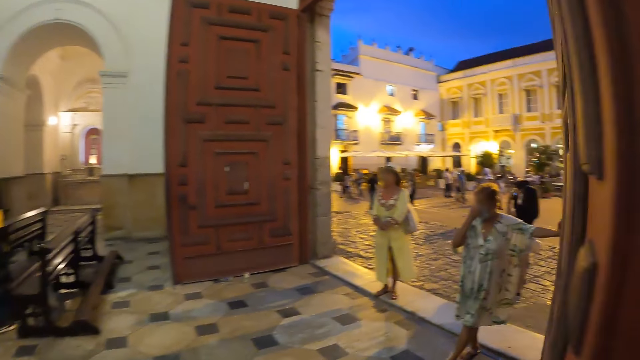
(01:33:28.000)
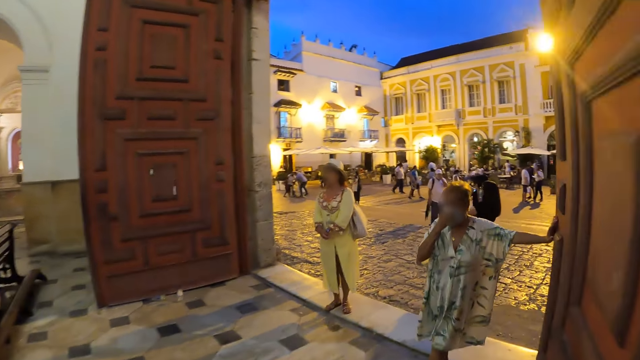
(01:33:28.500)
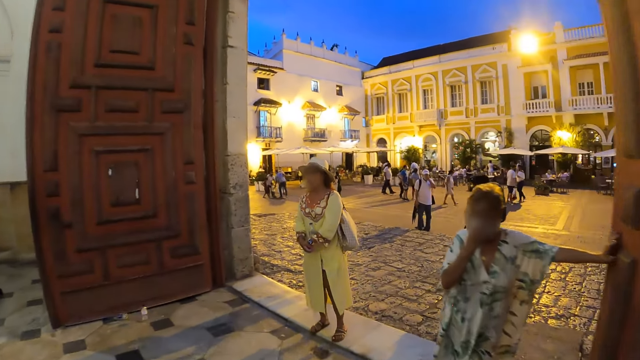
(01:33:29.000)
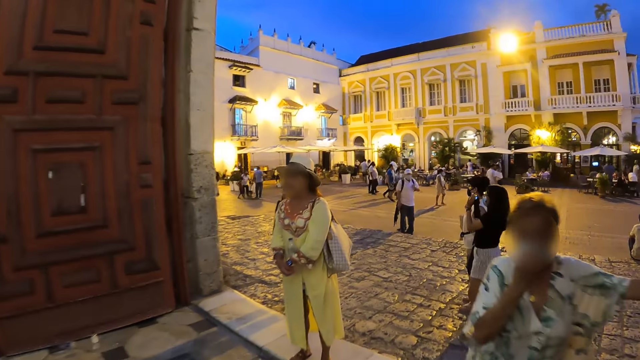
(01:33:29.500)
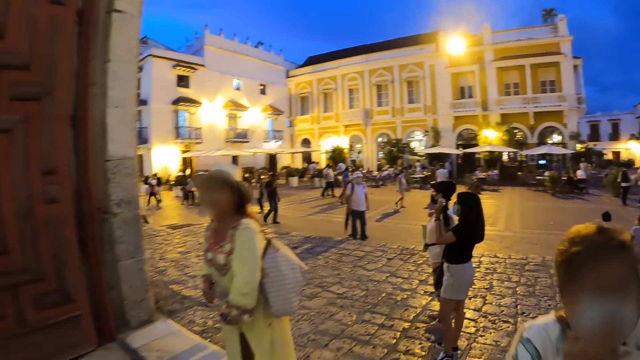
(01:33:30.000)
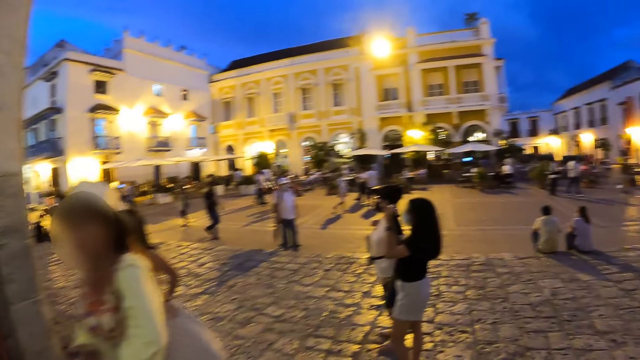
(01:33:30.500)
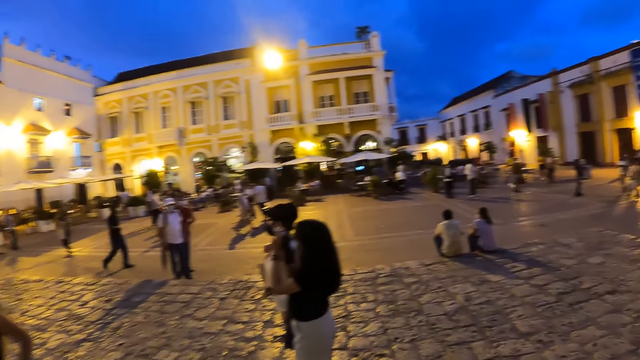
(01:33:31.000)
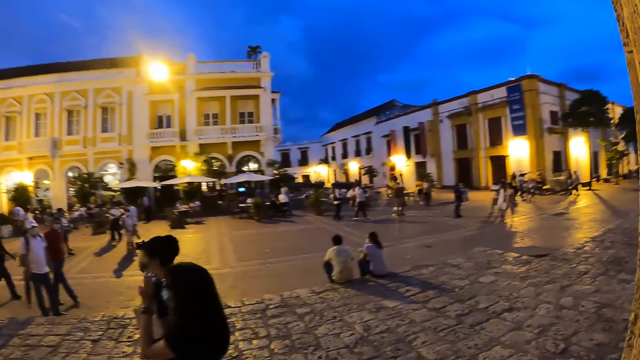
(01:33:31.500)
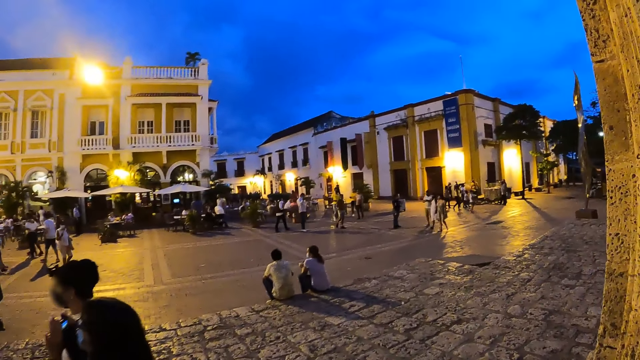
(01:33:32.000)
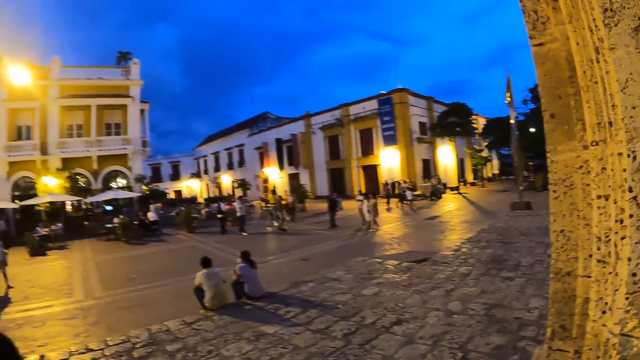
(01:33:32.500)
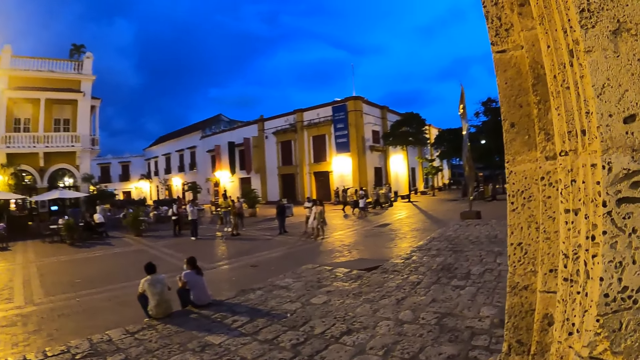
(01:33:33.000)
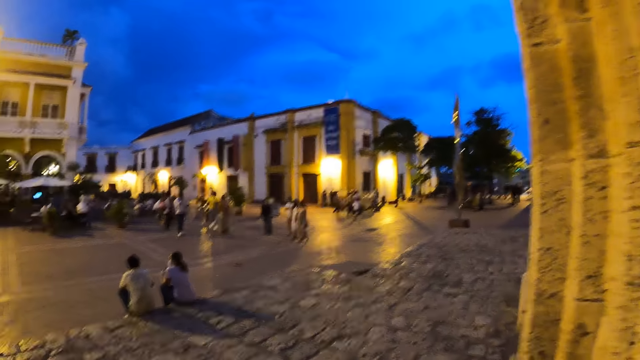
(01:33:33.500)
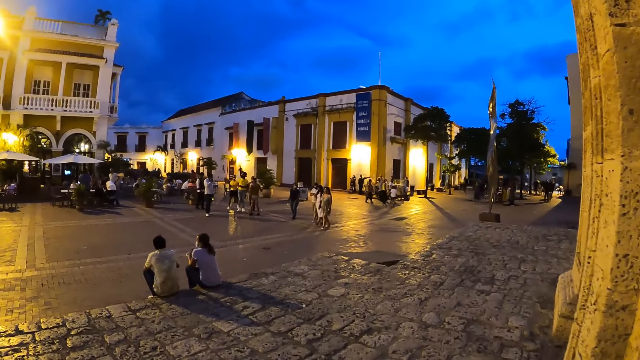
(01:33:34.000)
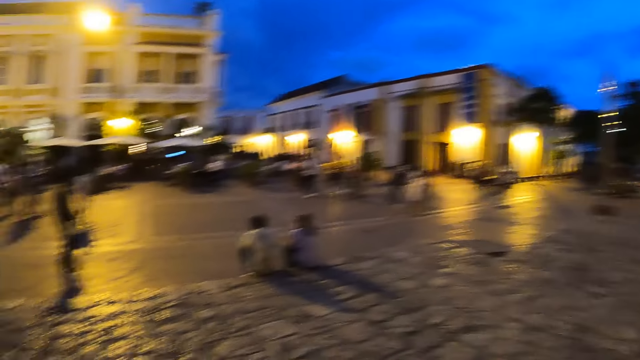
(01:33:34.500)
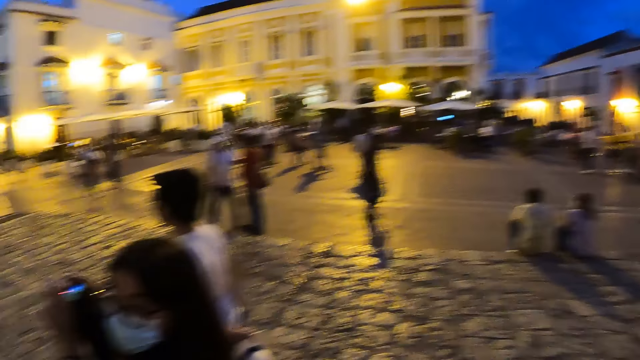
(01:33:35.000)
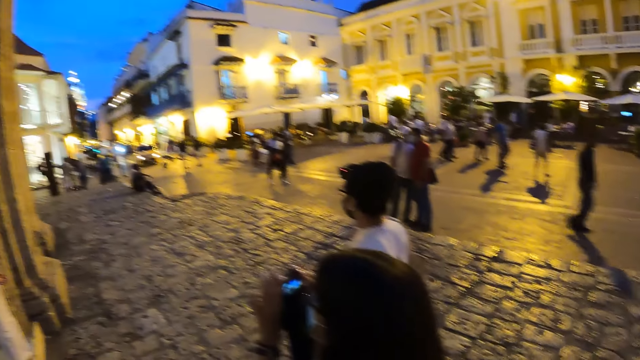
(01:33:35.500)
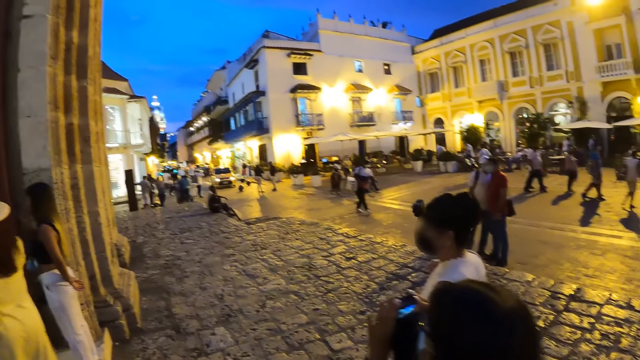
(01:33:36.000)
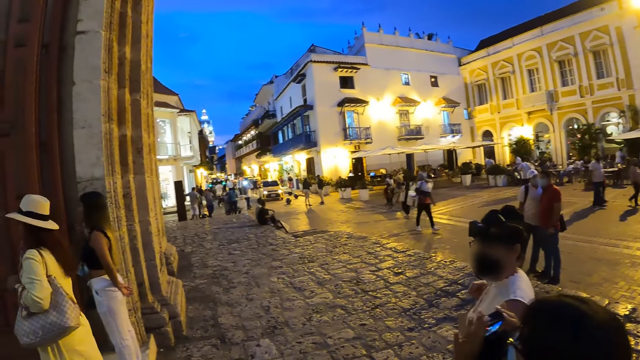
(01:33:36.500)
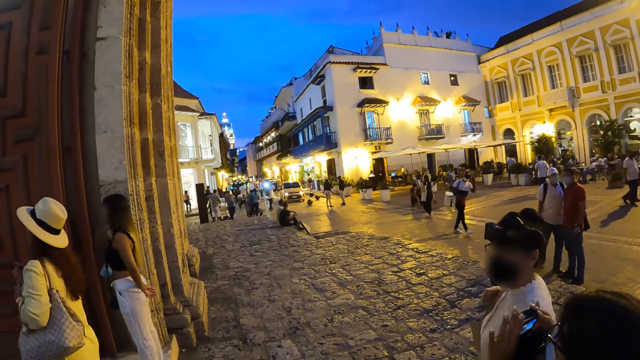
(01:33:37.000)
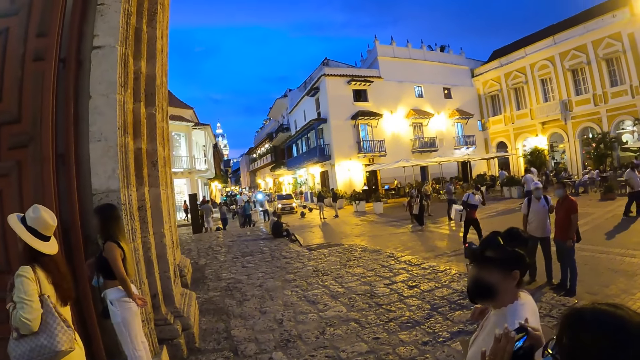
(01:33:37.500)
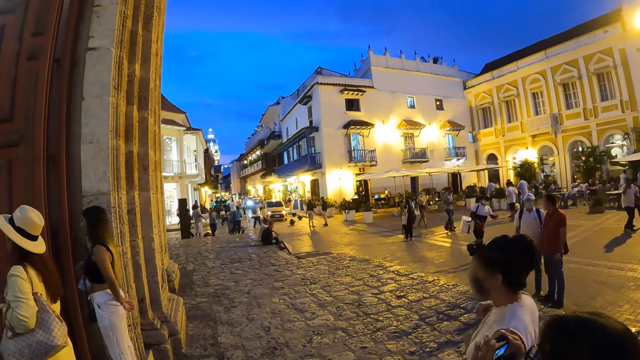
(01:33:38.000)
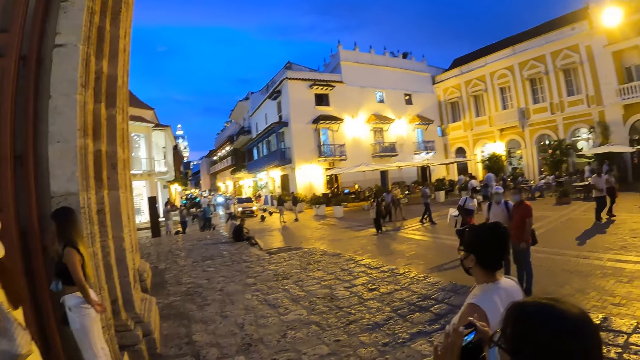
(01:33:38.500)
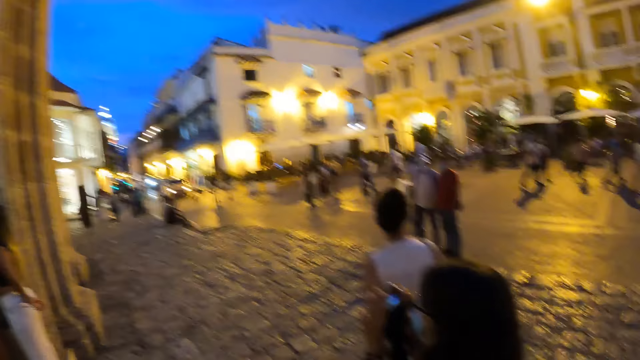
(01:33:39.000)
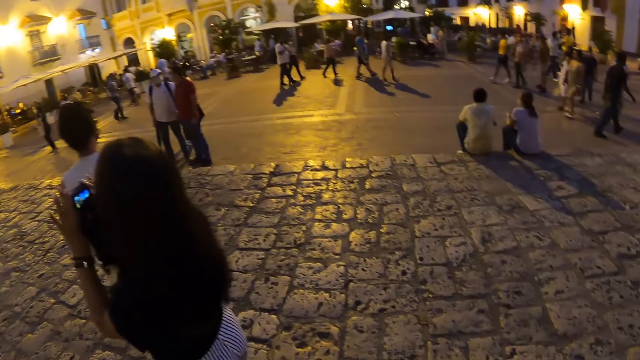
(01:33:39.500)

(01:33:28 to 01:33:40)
The camera wearer exits the cathedral. They look around the street.

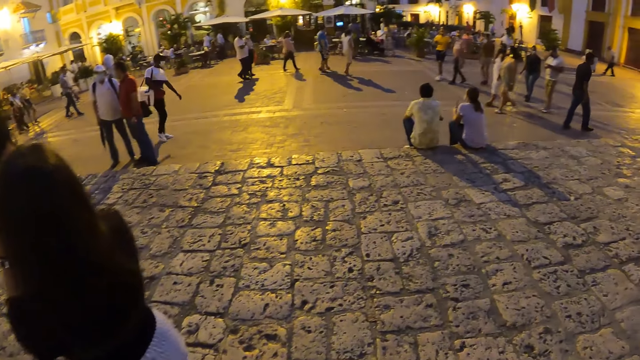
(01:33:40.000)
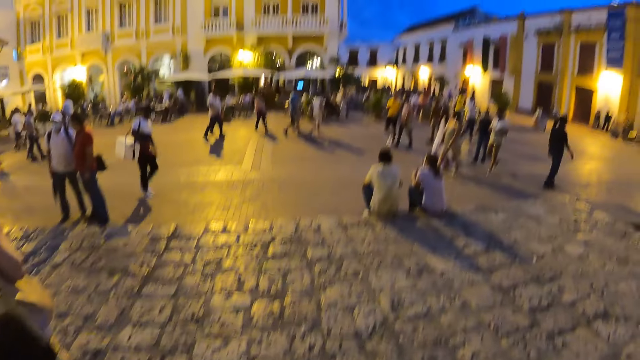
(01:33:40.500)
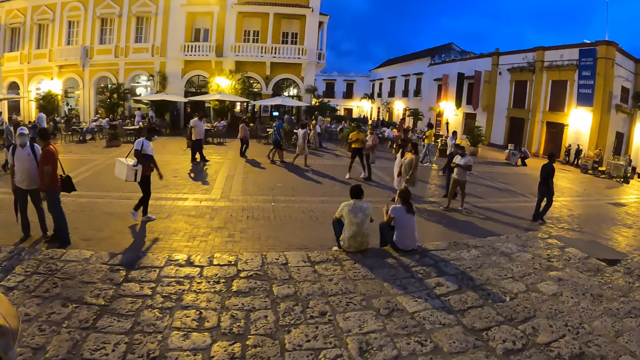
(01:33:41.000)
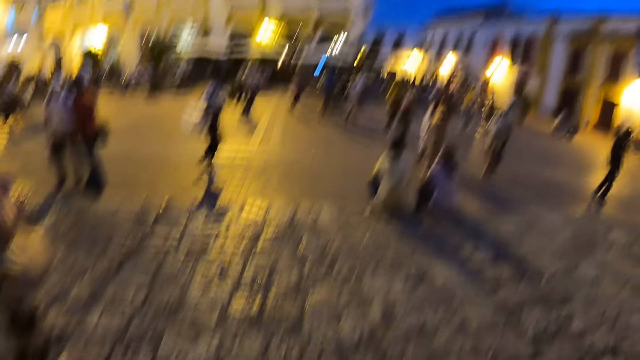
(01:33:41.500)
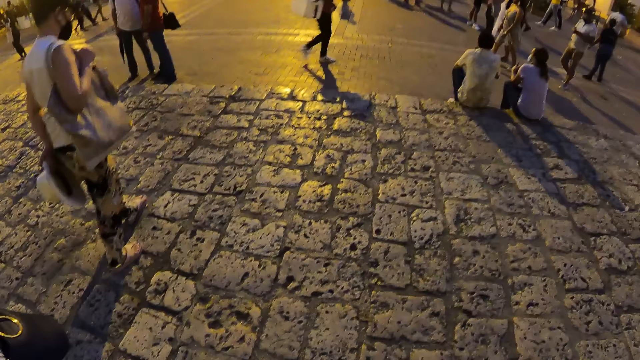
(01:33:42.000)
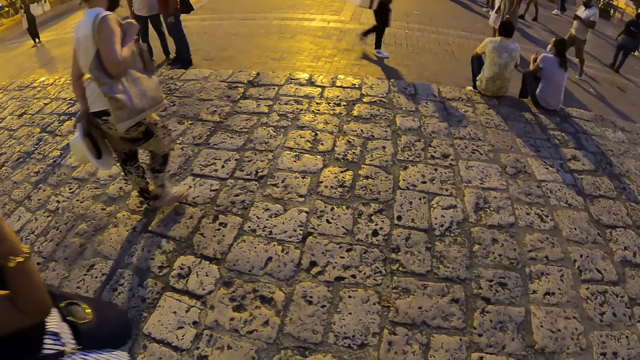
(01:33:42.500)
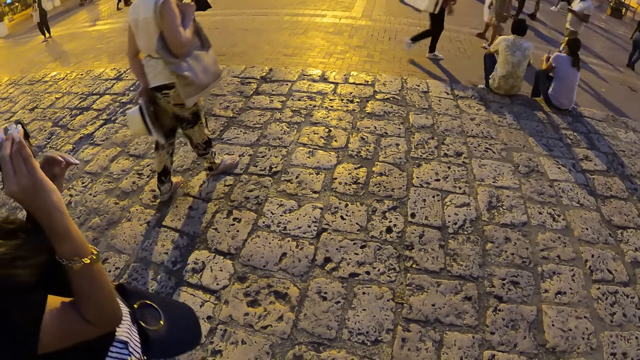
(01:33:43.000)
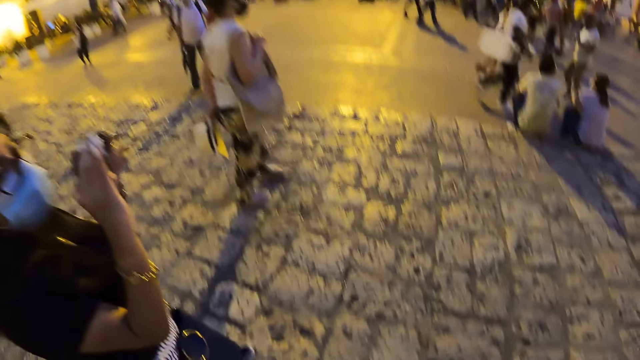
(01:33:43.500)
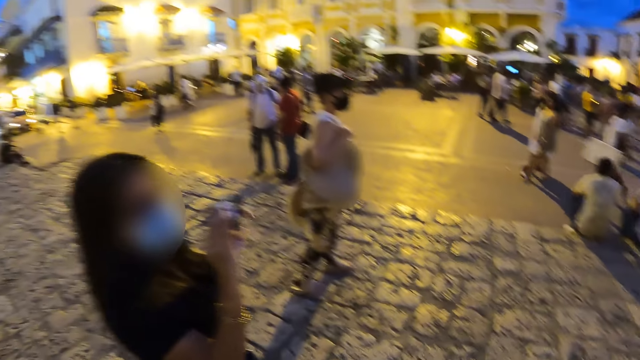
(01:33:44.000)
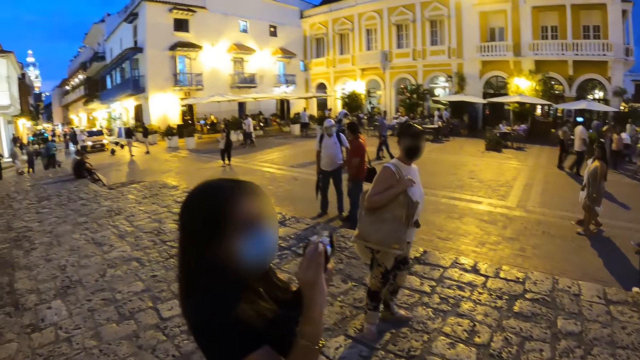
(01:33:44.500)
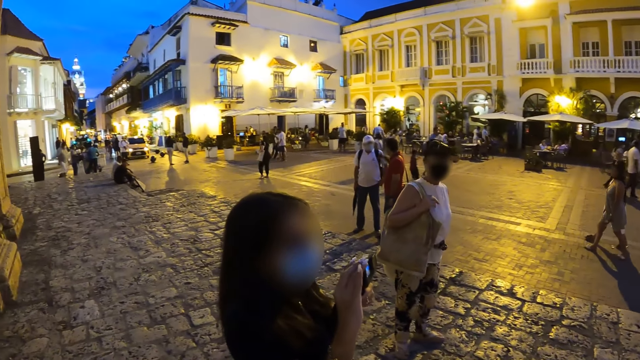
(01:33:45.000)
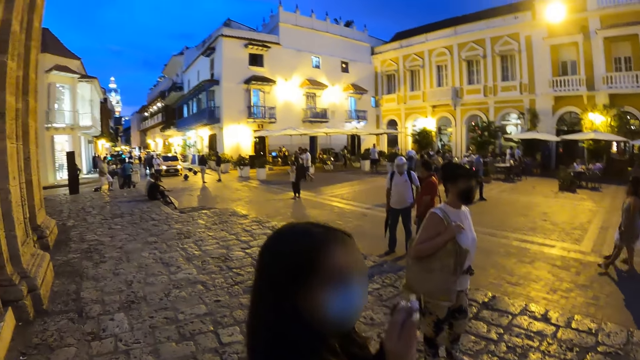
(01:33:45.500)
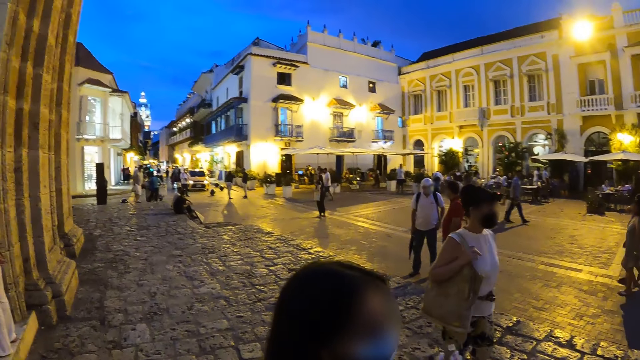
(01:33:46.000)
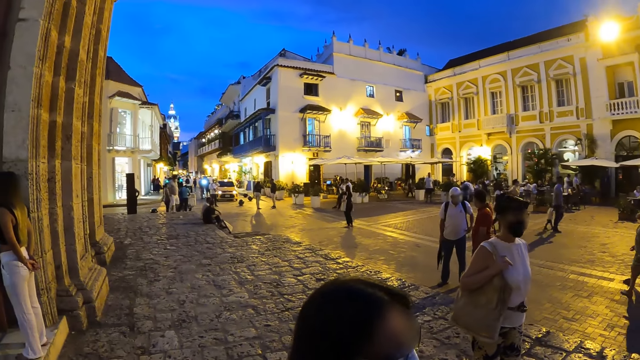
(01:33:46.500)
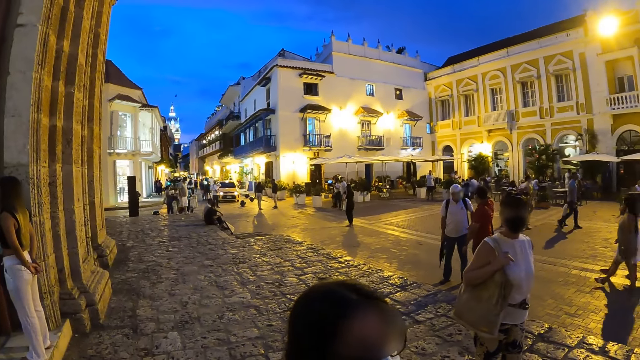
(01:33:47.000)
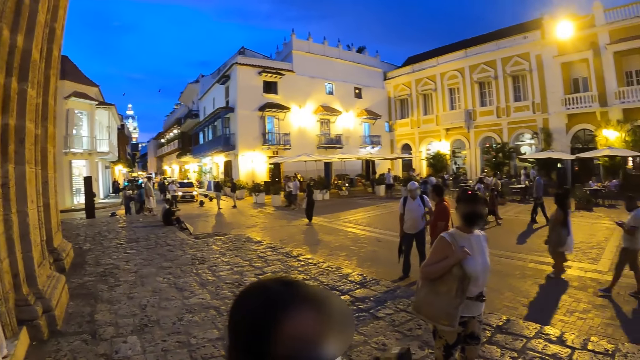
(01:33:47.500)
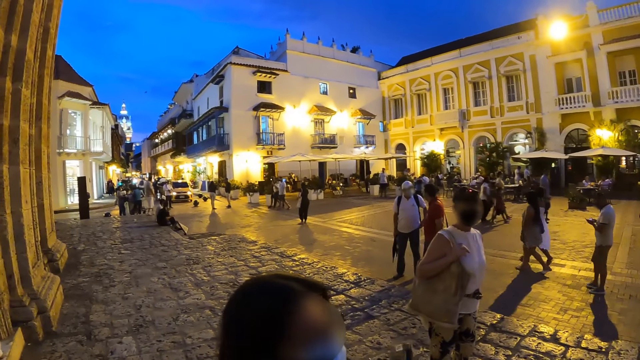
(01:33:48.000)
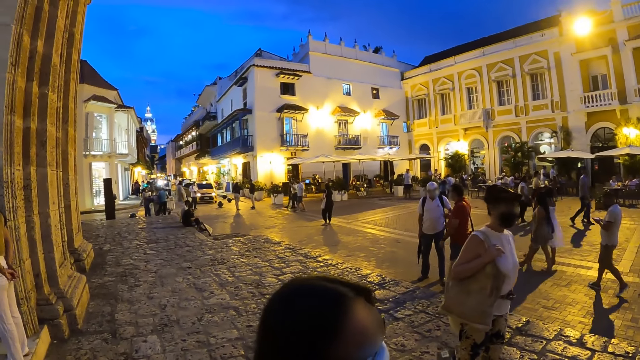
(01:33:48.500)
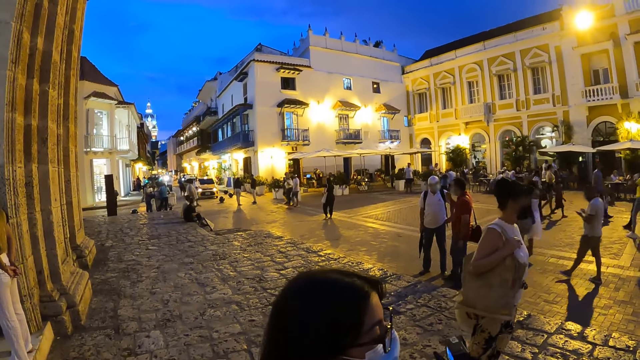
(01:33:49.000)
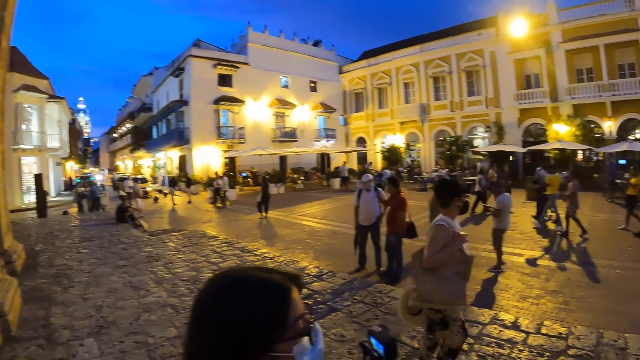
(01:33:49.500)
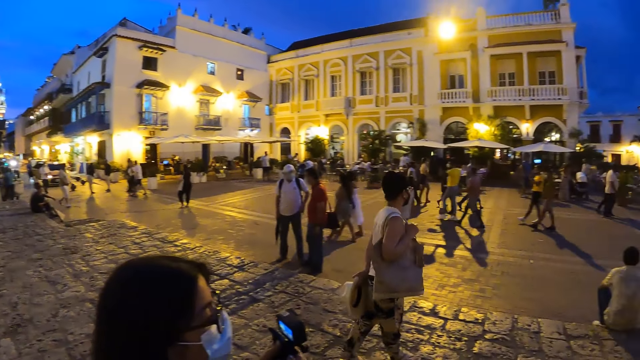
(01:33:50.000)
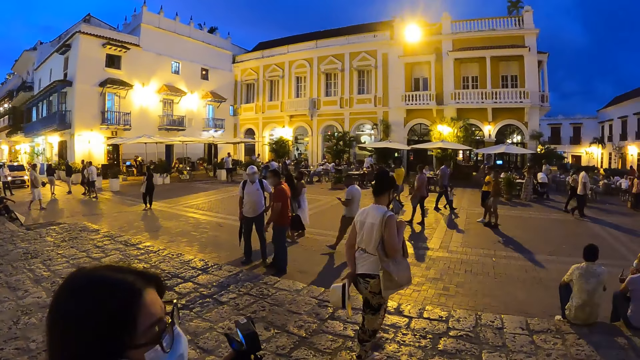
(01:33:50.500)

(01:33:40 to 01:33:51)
The woman holds the phone with both hands.
